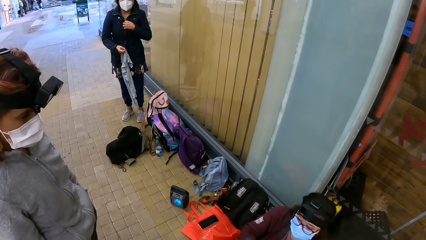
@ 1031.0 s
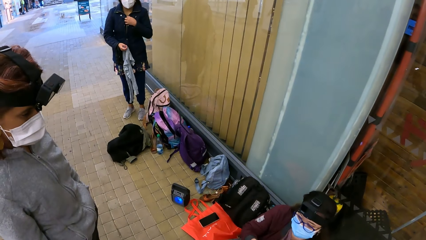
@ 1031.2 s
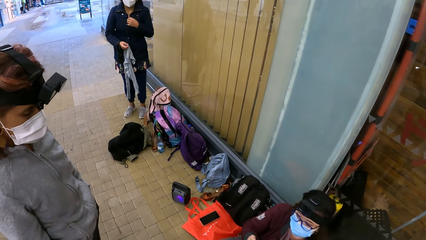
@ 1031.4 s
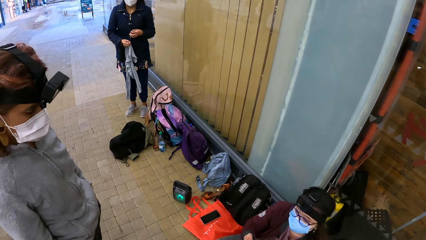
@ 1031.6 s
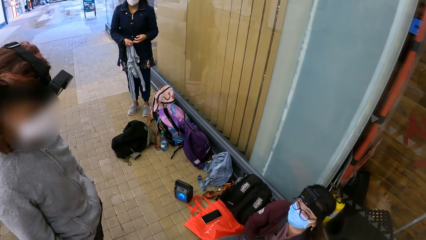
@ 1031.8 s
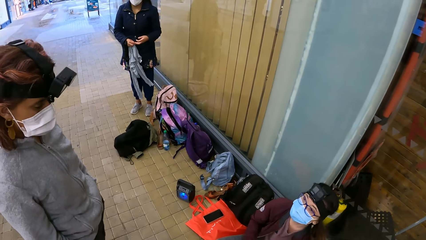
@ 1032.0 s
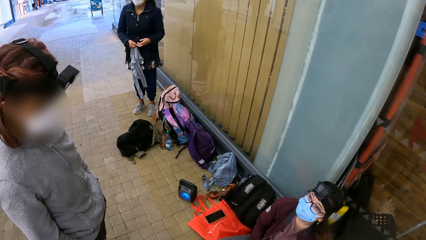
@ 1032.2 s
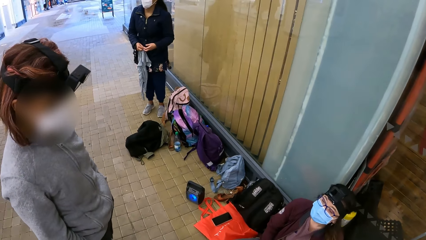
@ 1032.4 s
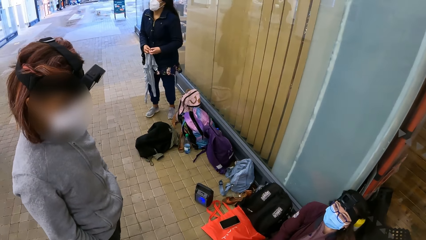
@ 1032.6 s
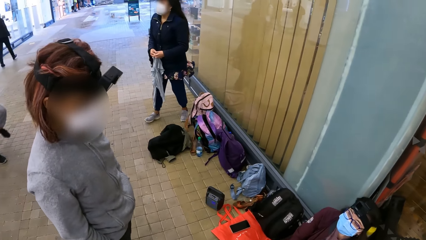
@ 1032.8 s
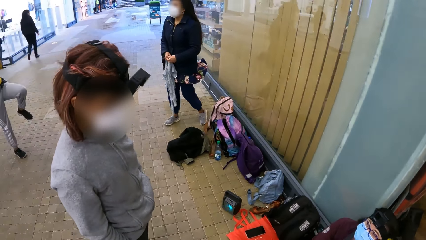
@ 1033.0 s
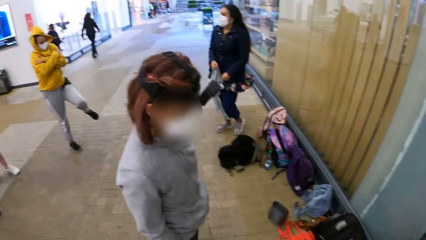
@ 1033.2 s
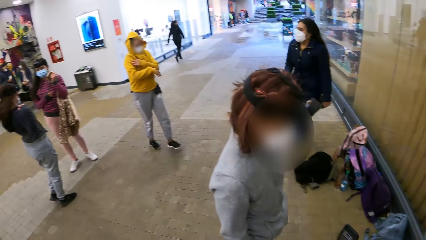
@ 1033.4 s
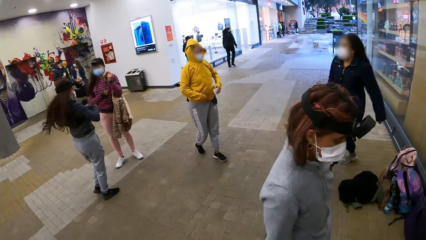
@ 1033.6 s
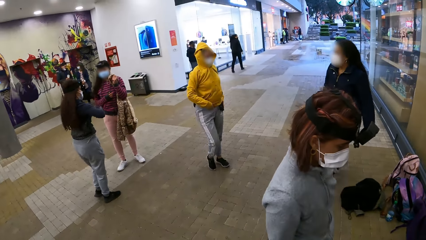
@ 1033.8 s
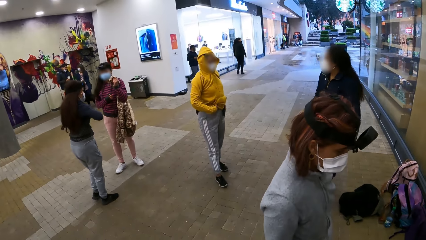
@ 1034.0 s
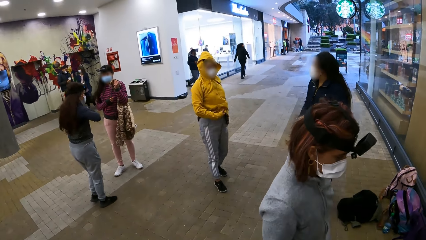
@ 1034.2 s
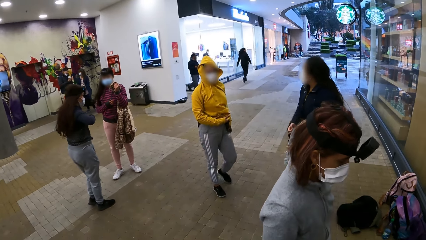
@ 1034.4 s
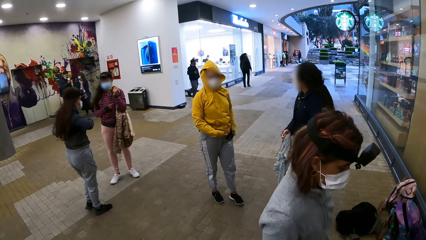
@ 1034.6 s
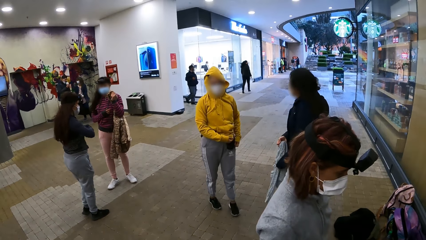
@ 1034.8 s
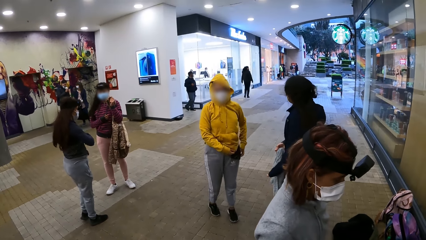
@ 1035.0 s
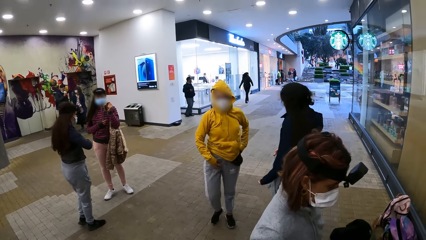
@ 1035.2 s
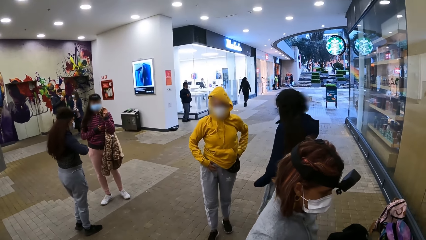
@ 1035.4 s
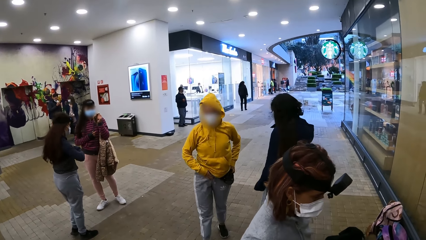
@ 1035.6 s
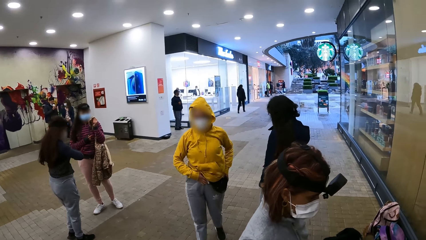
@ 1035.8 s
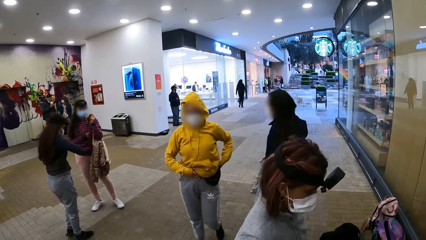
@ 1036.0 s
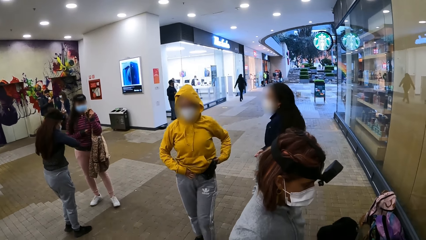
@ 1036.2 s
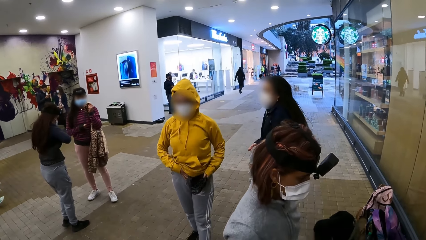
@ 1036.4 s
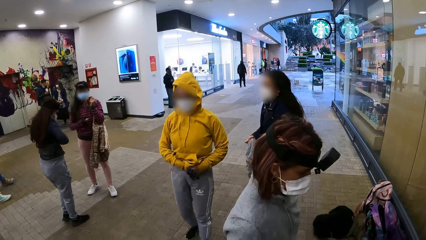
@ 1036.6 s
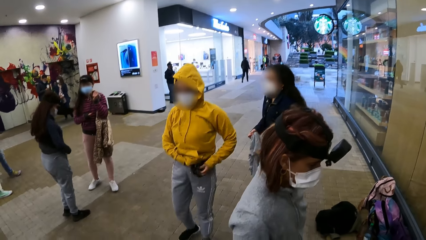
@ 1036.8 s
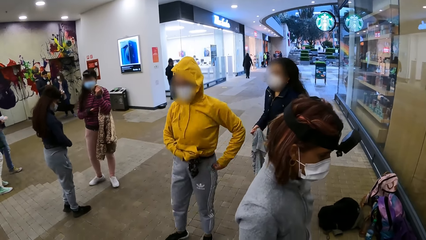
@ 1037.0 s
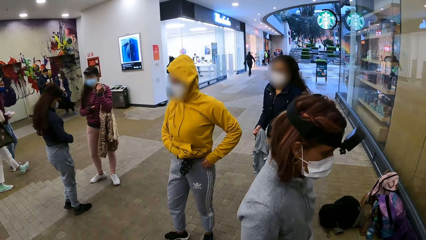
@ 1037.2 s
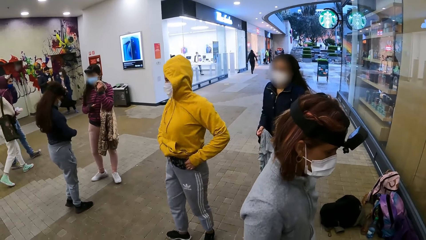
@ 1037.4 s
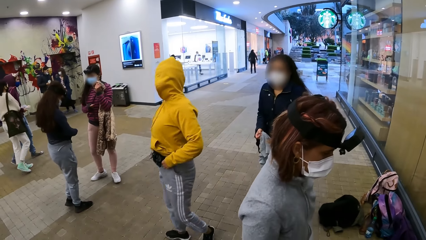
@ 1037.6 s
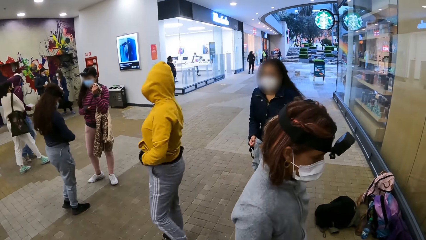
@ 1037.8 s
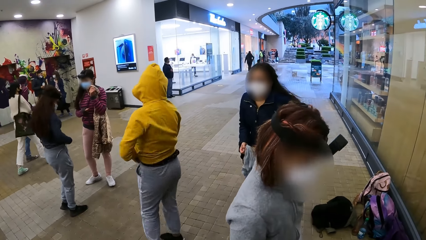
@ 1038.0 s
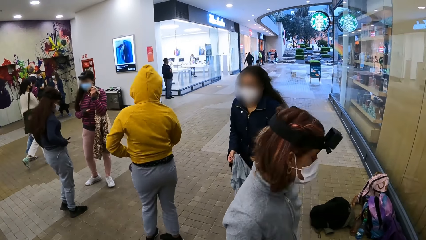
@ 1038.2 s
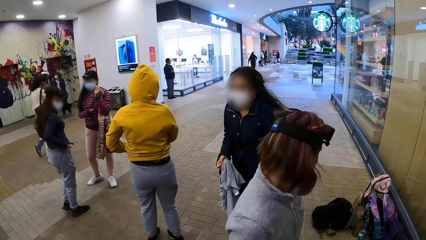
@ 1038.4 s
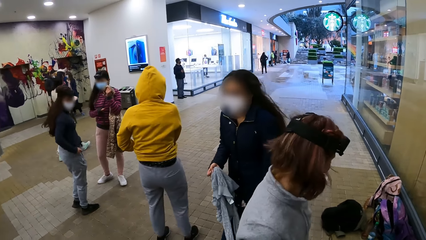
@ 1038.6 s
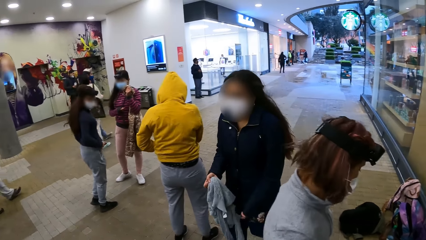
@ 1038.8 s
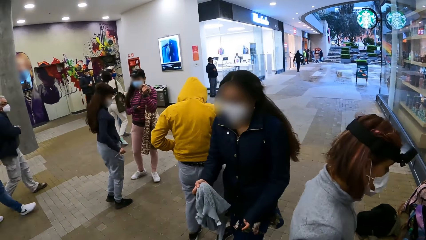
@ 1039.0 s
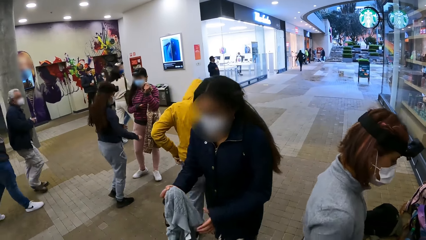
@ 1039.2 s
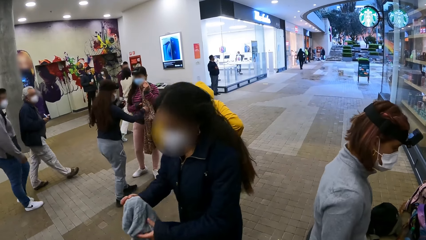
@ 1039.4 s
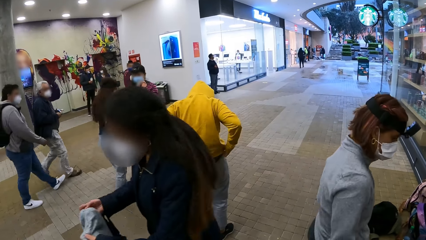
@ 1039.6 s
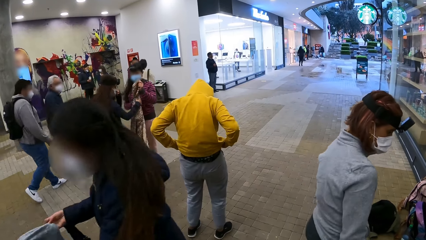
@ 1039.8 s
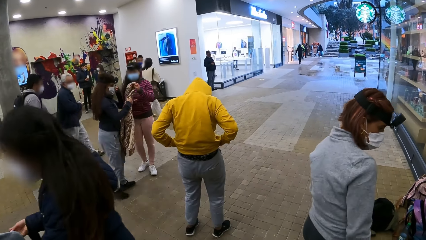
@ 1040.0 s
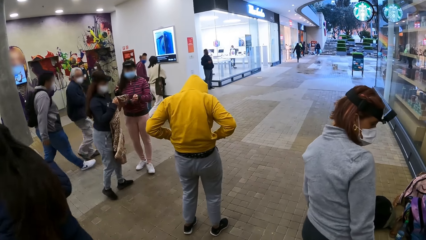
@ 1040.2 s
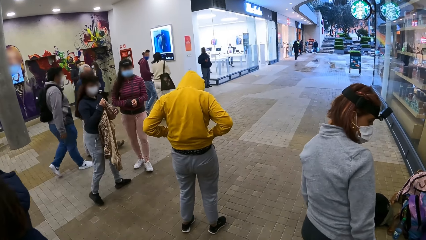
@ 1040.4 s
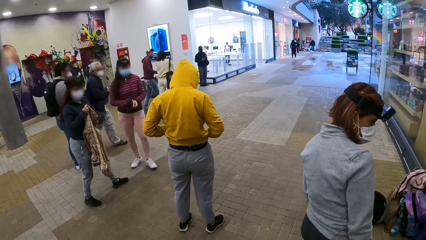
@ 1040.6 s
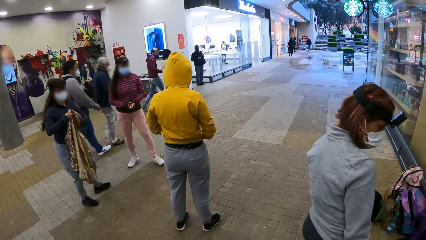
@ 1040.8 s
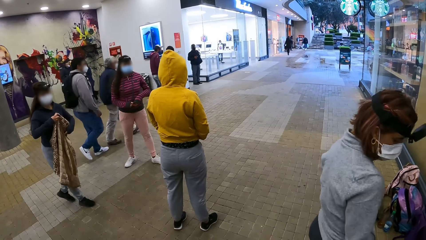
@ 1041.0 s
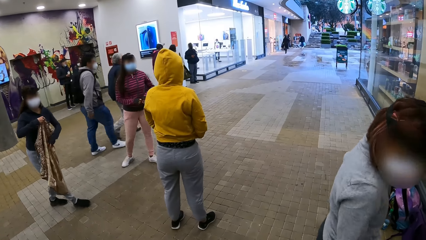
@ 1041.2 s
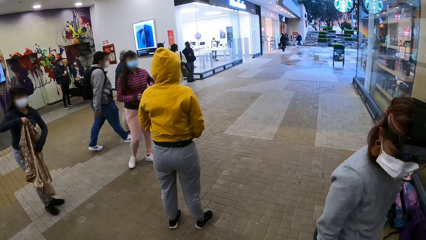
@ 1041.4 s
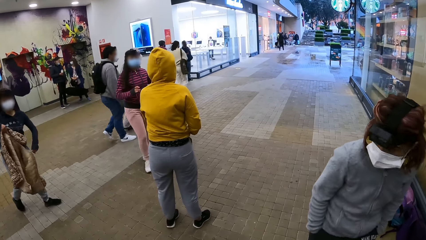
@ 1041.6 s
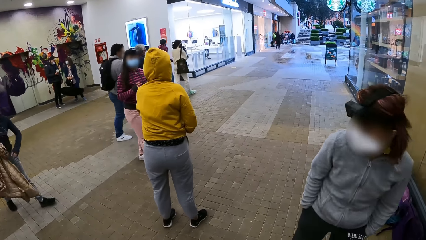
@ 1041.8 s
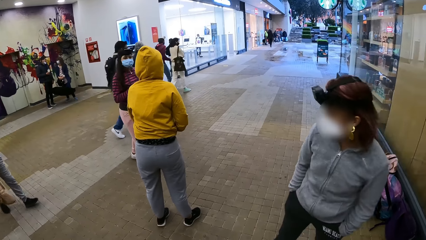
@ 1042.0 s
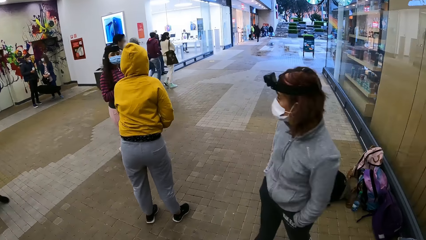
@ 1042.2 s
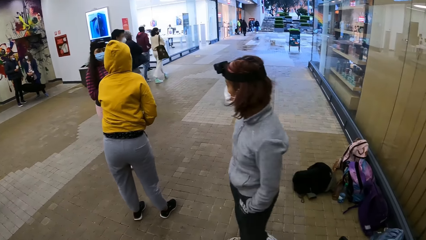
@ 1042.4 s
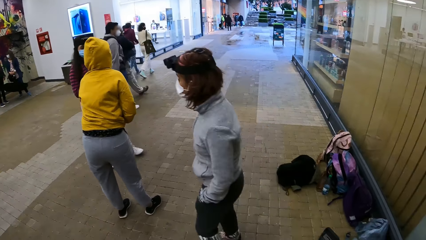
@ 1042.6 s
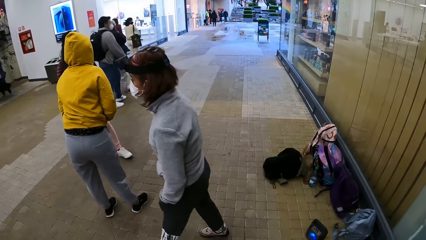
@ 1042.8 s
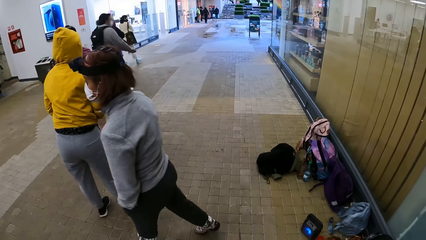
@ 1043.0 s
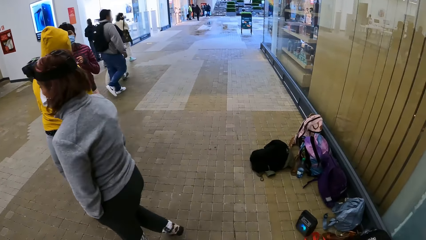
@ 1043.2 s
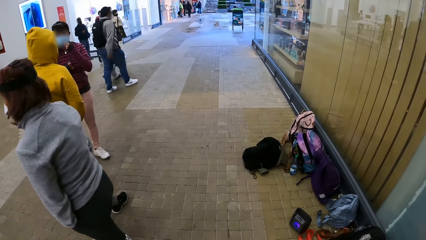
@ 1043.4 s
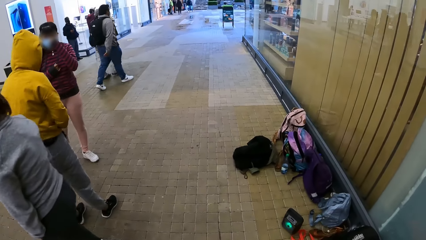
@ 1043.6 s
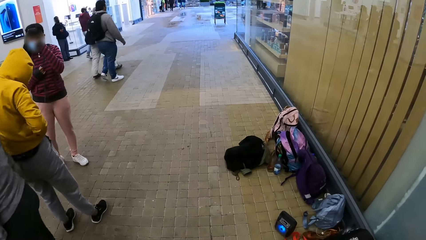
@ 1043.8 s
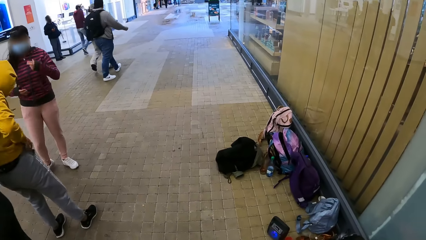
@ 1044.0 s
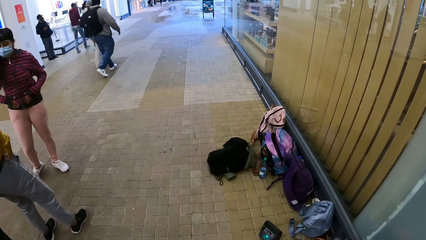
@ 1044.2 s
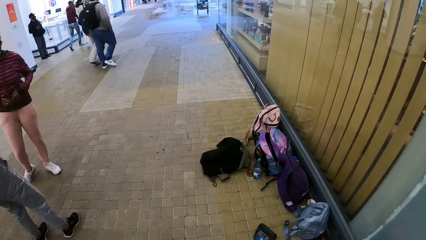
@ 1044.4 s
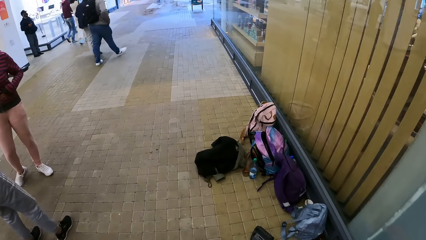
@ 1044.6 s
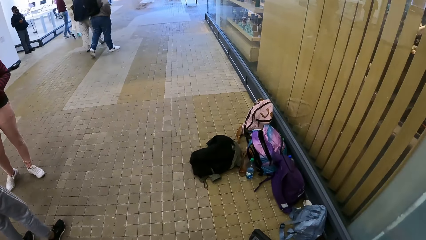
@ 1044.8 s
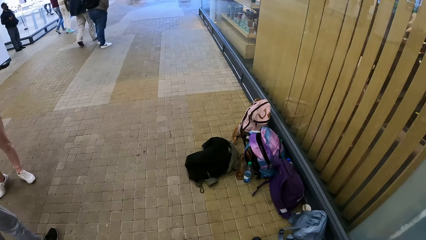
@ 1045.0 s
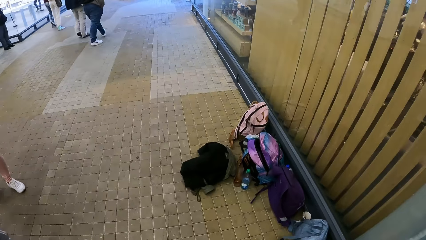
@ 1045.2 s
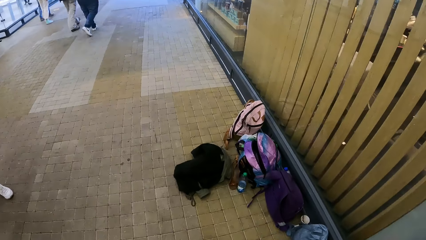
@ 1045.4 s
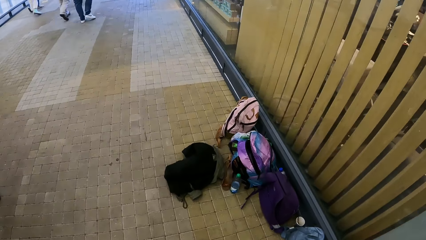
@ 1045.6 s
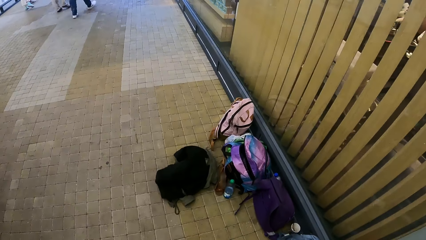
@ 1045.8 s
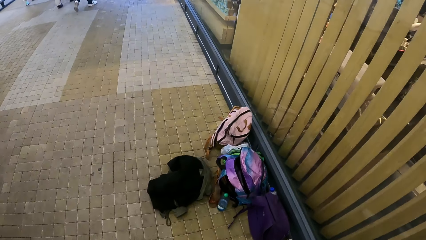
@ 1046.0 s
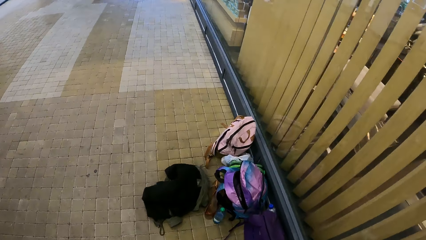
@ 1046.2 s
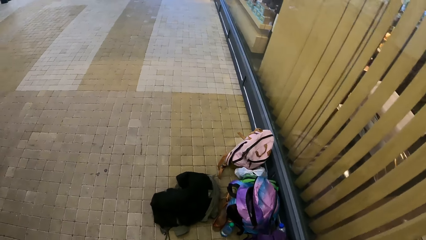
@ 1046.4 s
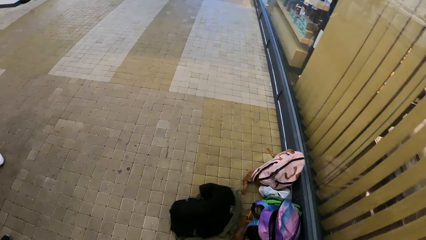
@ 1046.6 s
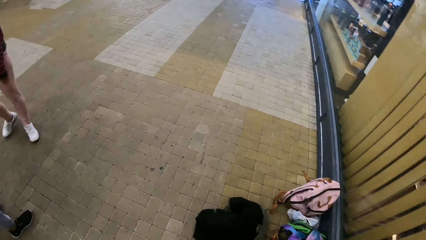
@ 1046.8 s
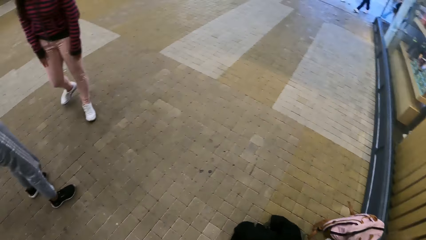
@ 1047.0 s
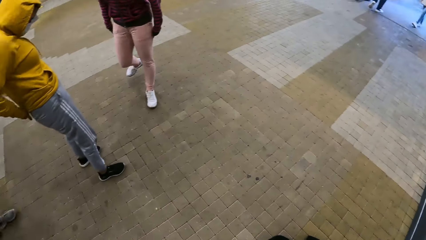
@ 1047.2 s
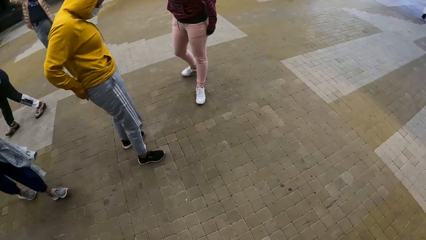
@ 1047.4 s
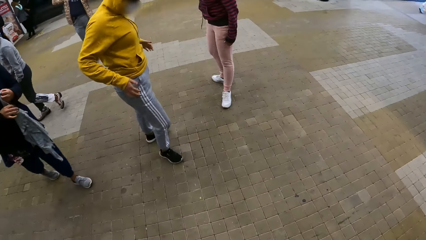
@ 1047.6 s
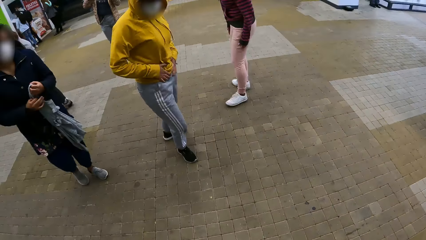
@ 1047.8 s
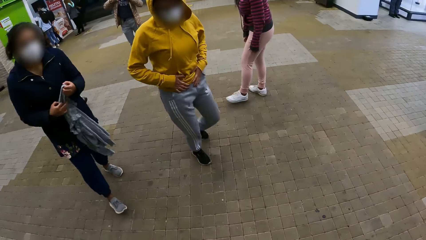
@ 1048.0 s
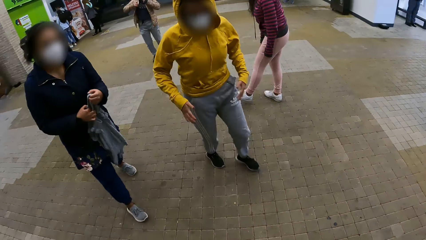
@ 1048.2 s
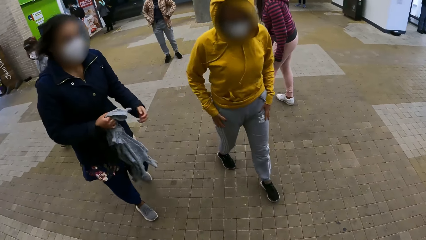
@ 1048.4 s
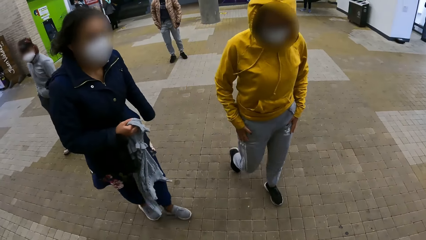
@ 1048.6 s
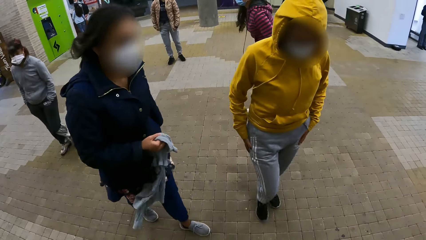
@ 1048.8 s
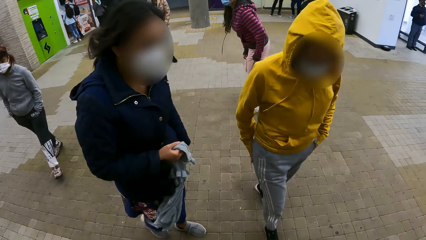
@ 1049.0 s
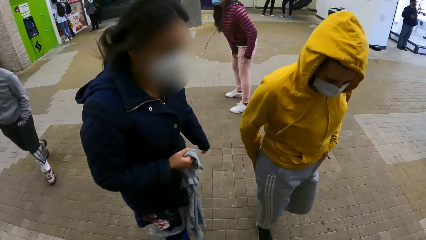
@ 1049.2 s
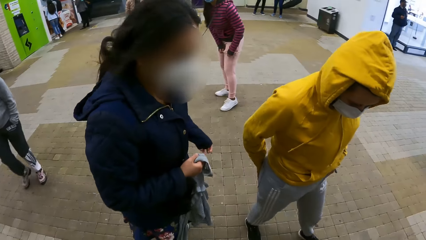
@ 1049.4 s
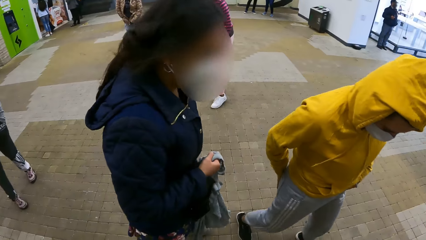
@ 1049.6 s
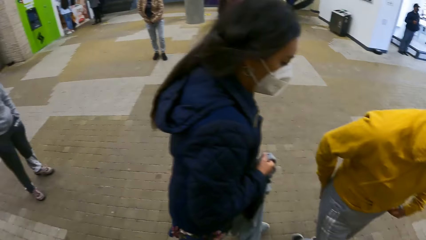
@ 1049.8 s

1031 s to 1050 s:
A person walks on the floor. The camera wearer walks on the floor. They look around. The person walks on the floor.
